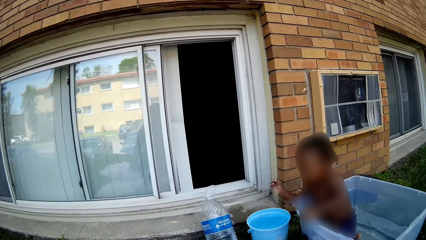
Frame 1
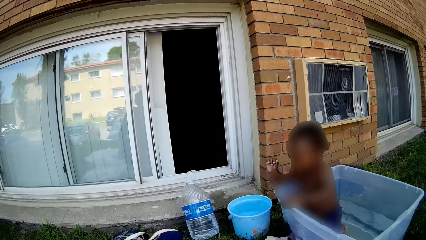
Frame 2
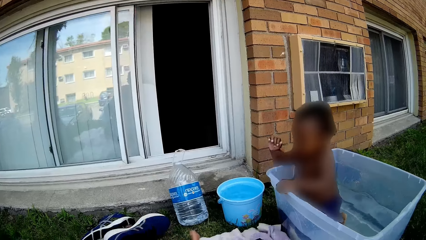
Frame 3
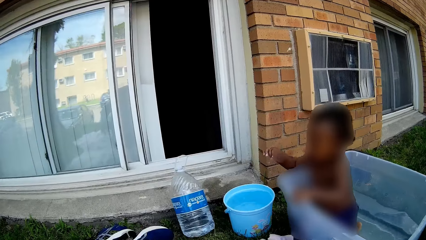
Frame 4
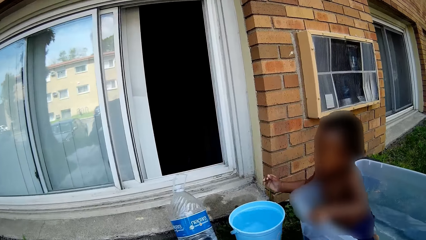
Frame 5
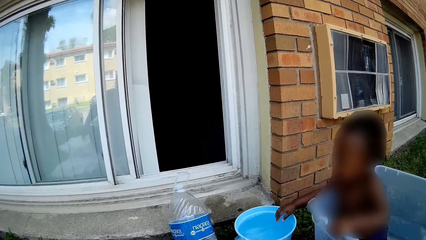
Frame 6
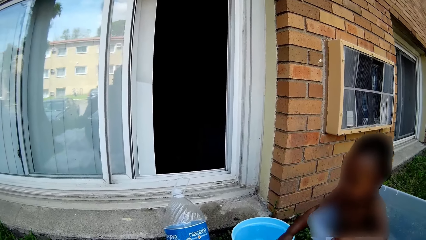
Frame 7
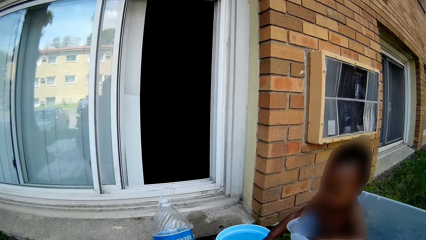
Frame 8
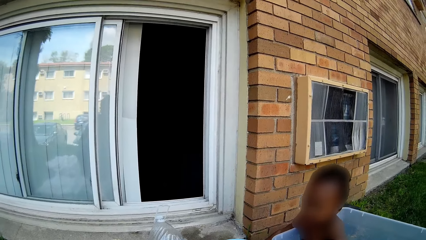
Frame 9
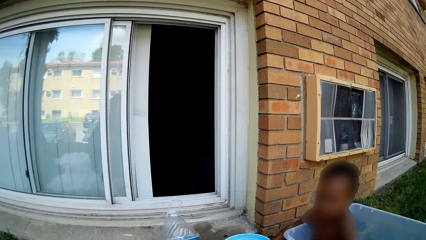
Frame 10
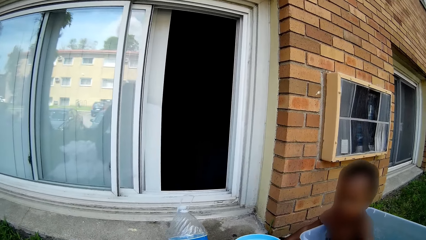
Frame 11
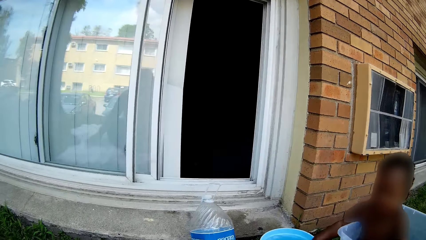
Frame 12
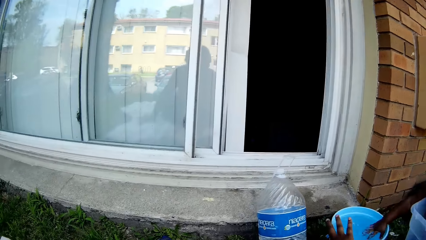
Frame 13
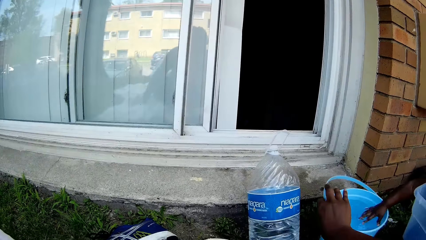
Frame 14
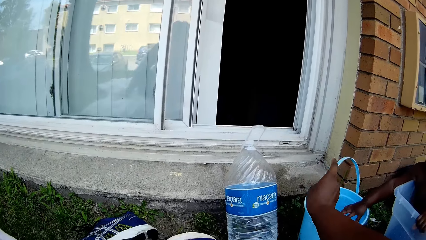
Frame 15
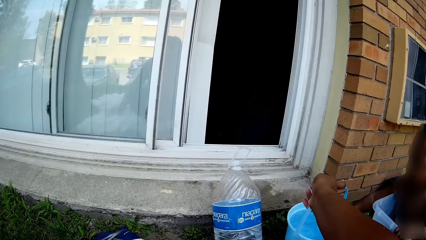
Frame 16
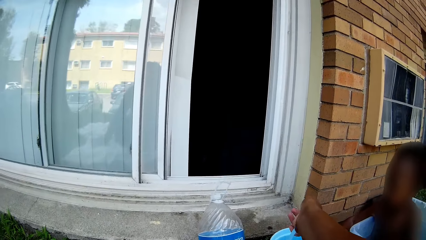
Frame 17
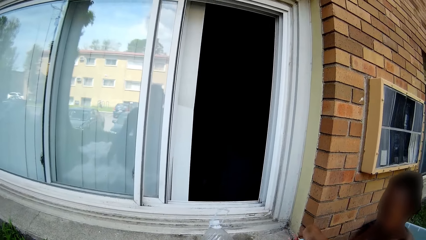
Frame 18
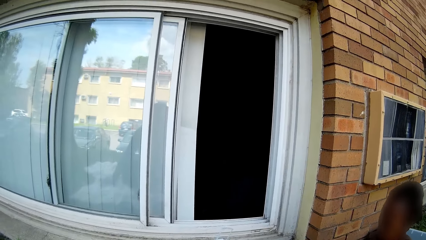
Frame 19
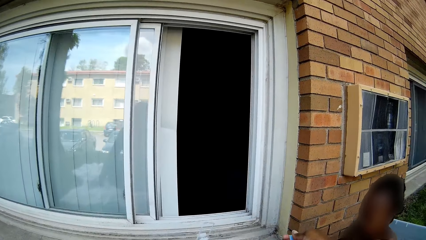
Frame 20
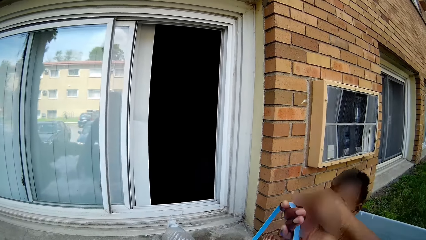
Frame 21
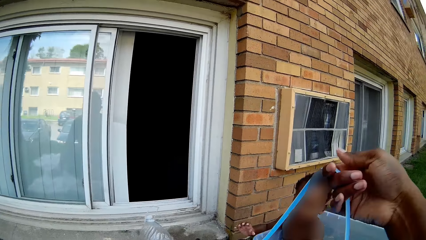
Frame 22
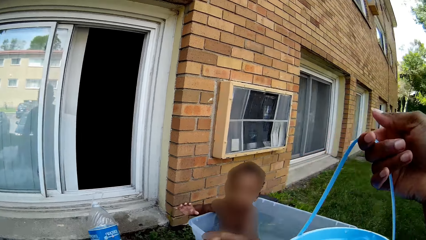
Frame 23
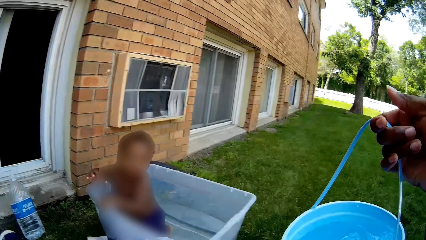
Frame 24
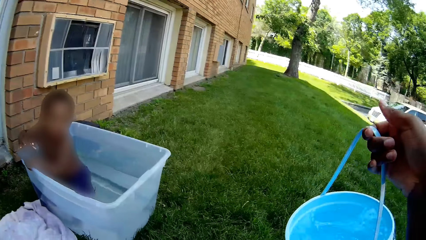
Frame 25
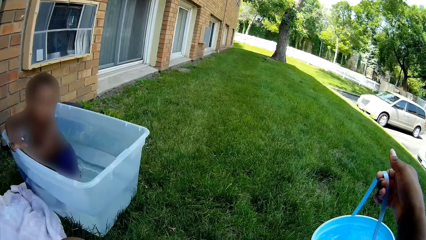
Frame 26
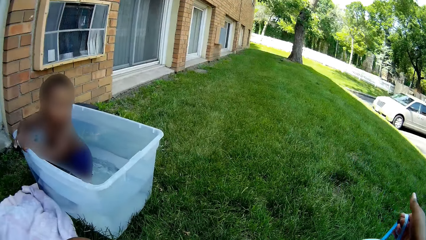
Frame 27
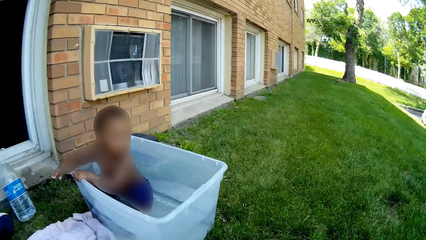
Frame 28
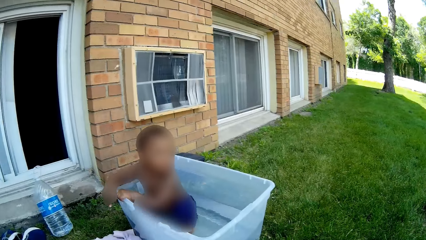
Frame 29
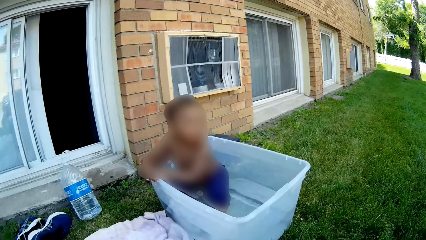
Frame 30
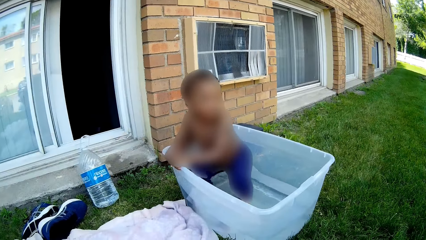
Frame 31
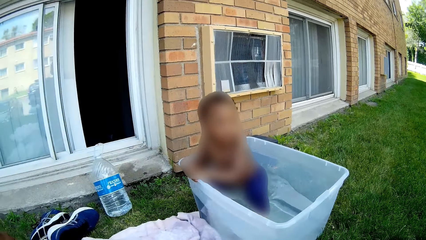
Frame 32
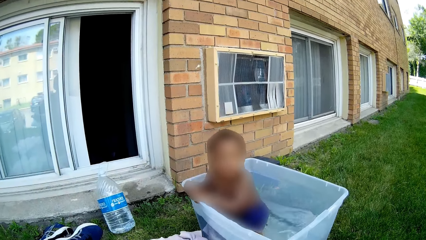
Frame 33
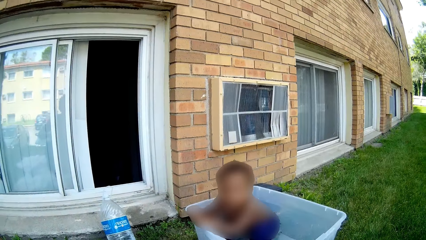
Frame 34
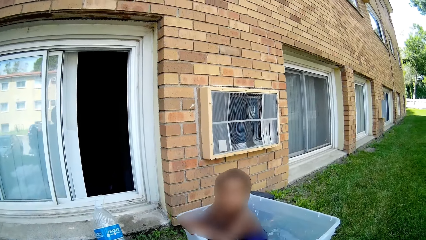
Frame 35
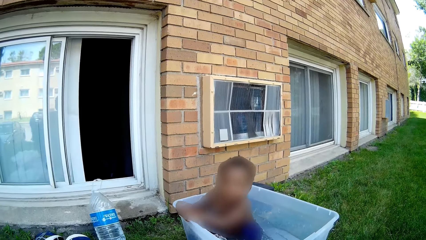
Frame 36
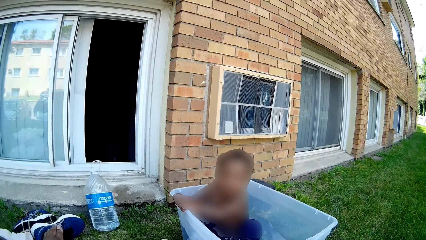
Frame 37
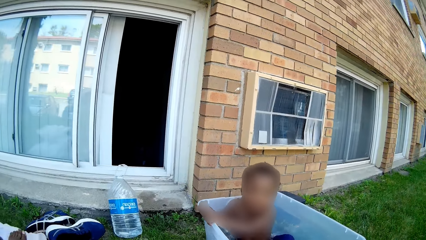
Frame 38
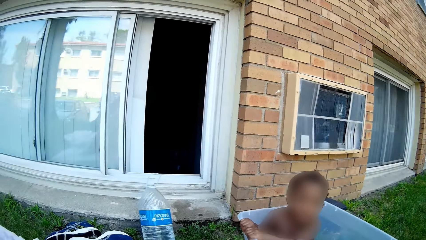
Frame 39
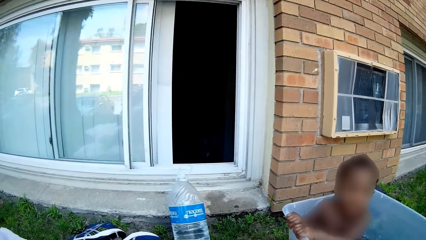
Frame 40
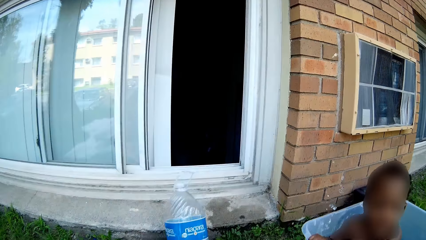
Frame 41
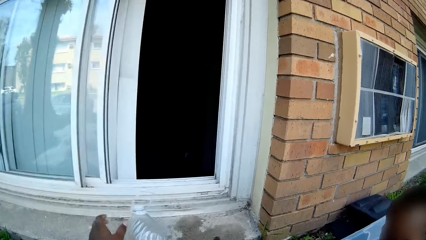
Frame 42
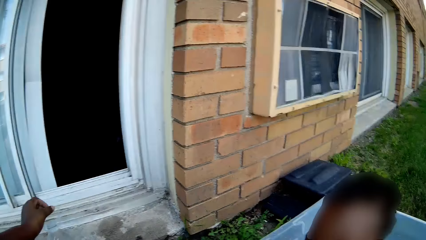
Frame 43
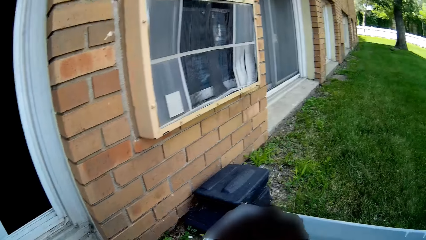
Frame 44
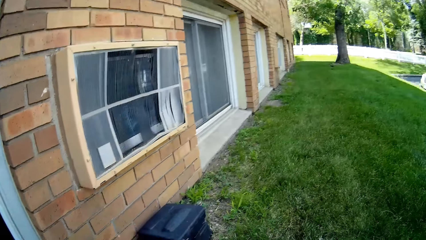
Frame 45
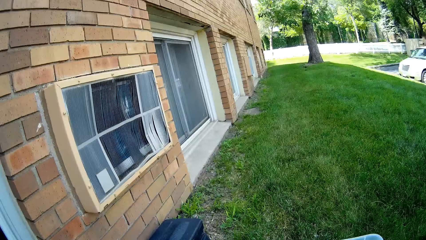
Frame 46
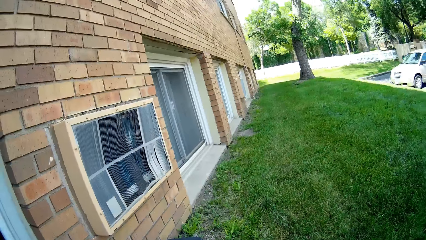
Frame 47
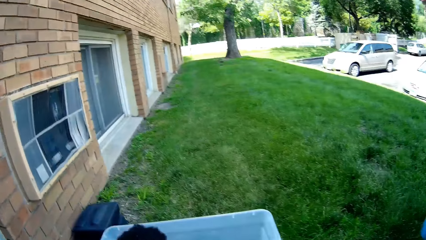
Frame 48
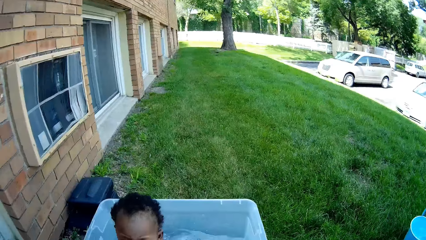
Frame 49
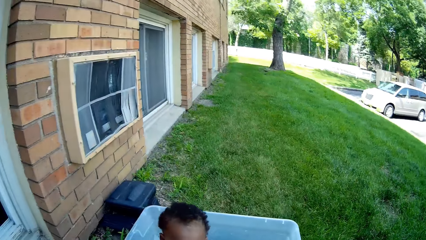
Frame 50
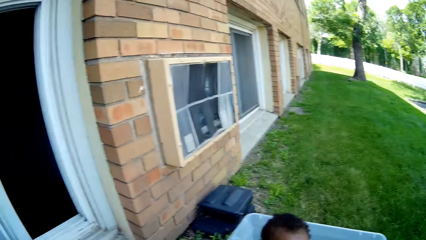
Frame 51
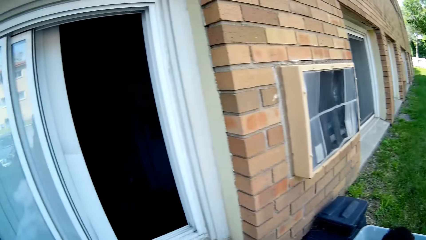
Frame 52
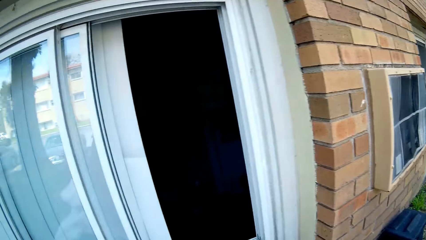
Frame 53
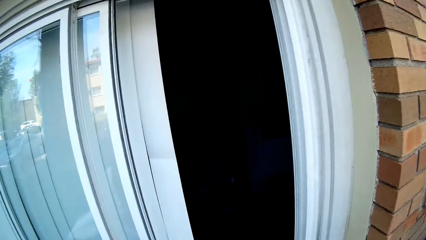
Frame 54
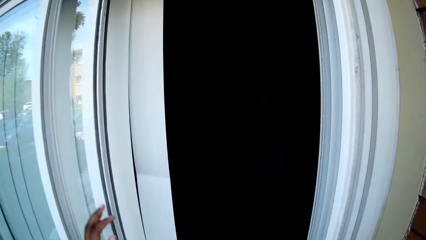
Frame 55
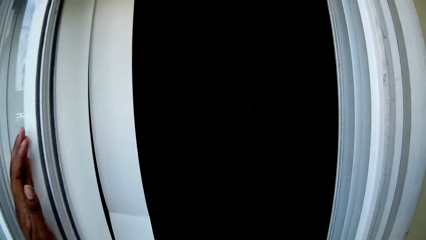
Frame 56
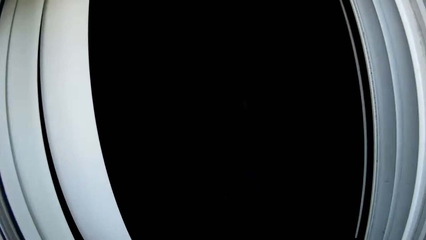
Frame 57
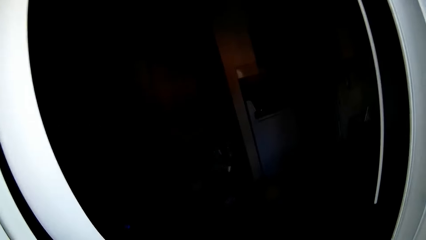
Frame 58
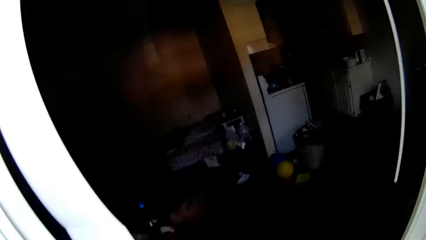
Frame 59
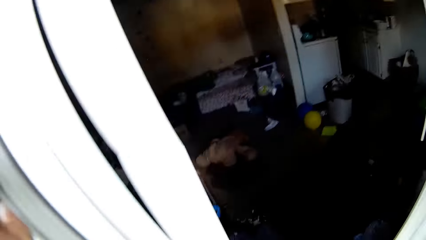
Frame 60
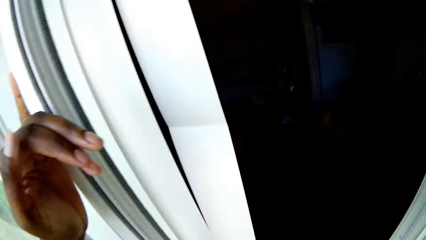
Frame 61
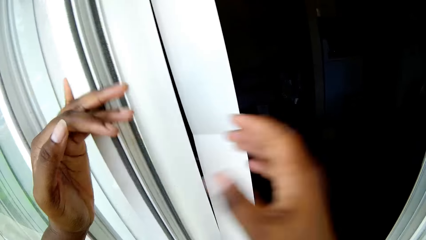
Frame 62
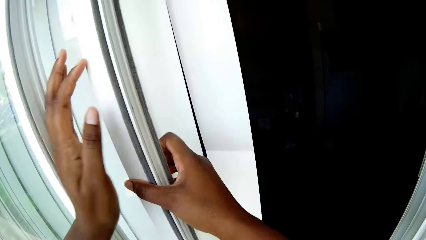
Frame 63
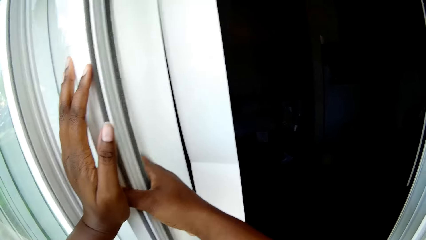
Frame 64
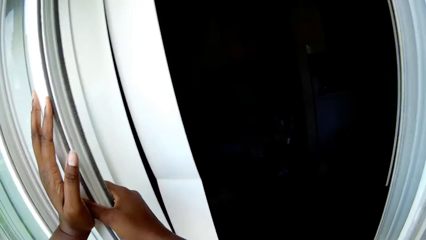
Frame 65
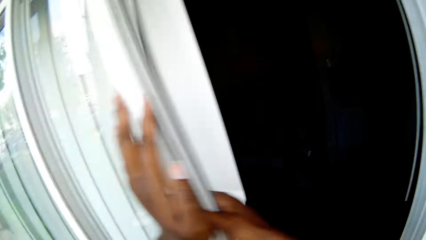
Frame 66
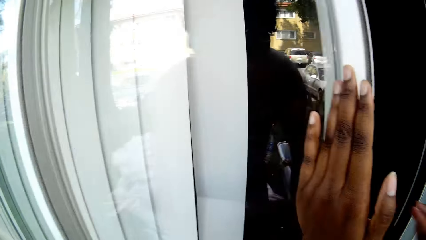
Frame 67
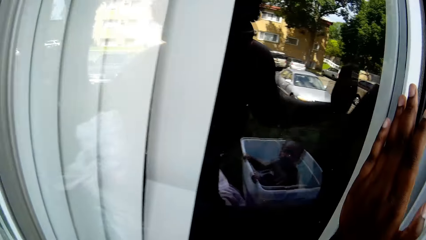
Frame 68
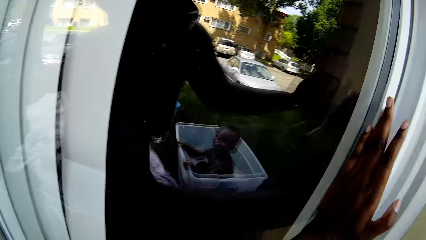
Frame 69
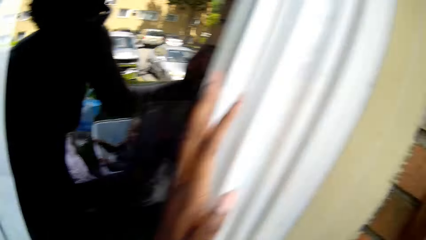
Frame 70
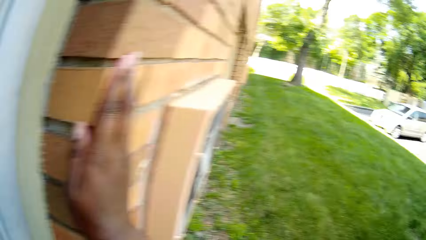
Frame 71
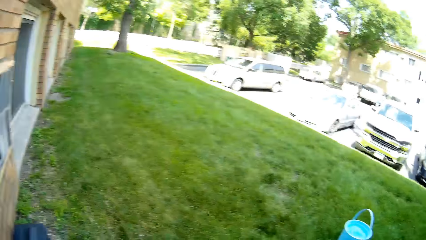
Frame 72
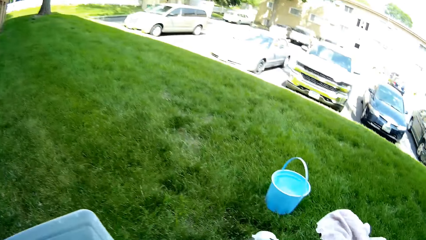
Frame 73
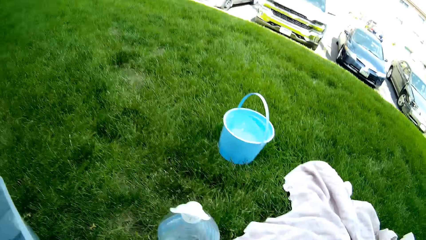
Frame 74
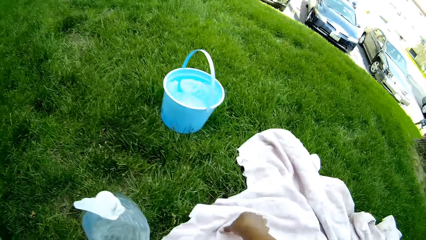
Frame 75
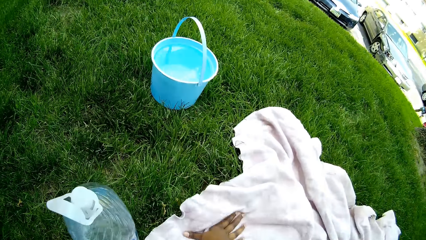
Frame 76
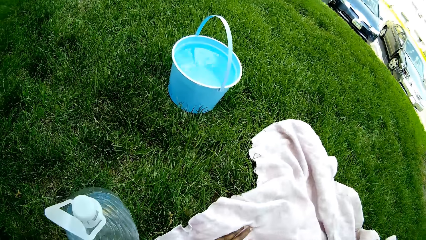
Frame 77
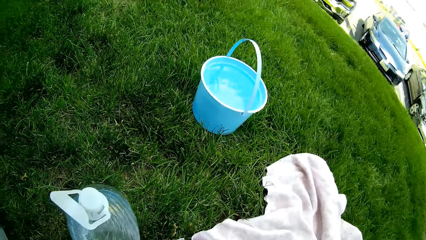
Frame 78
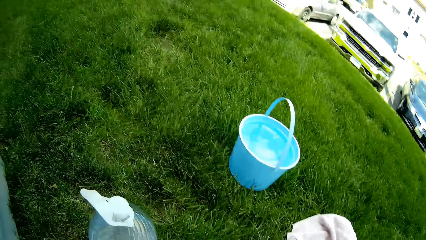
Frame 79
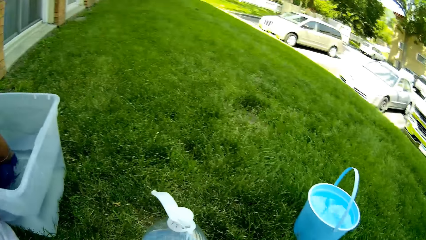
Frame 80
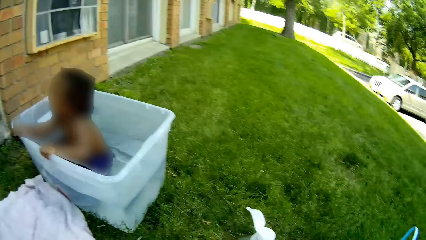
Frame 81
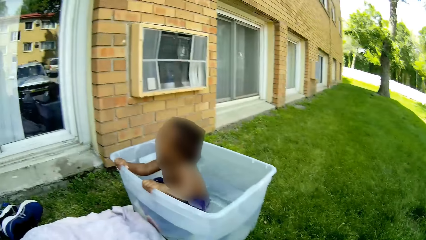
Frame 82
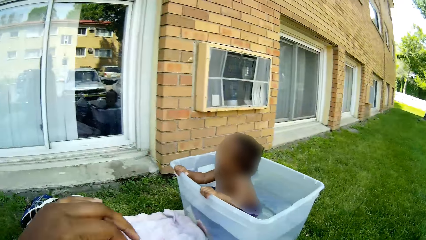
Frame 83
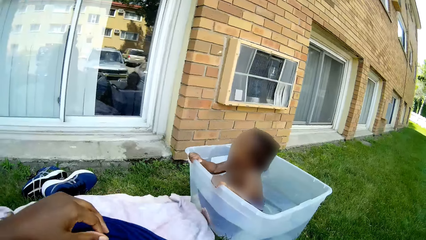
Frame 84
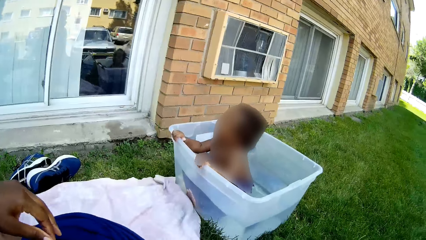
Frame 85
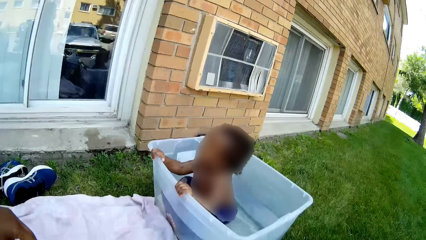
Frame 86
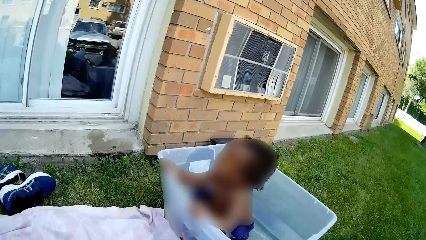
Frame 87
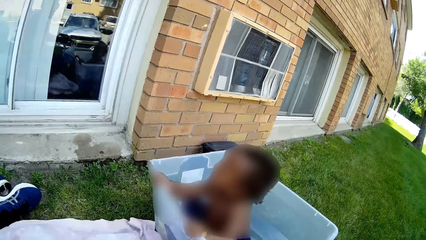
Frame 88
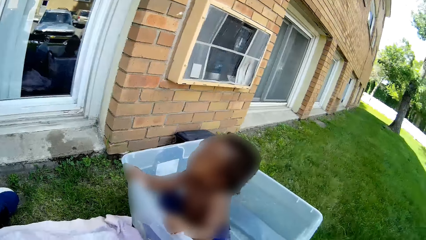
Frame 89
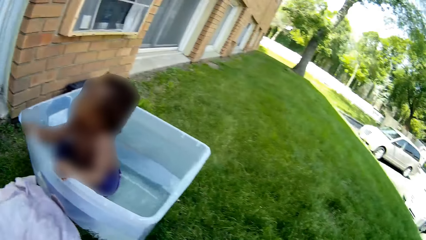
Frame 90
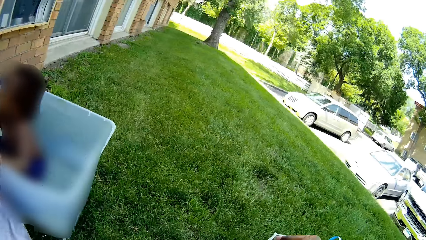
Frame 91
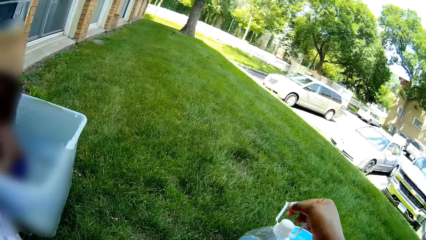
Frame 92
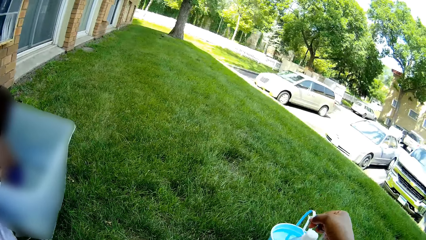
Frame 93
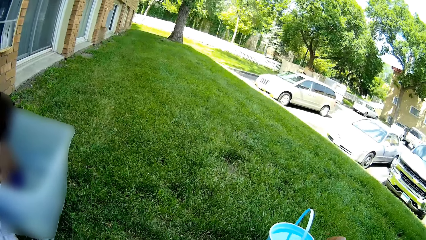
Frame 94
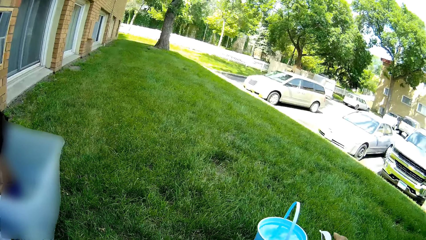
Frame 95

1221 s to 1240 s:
The girl plays with the bucket of water with her left hand. The camera wearer lifts the bucket of water with her right hand. She drops the bucket of water on the grass with her right hand. She talks to the girl. She picks up a bottle with her left hand. She closes a window with both hands. She looks inside the window. She sits down on the sheet.
